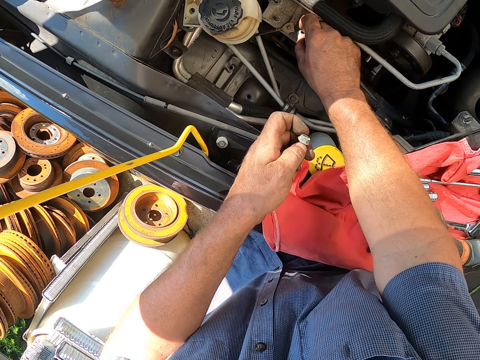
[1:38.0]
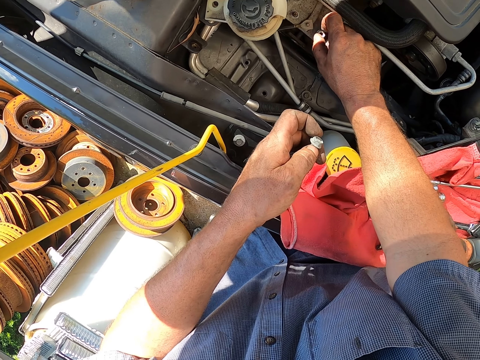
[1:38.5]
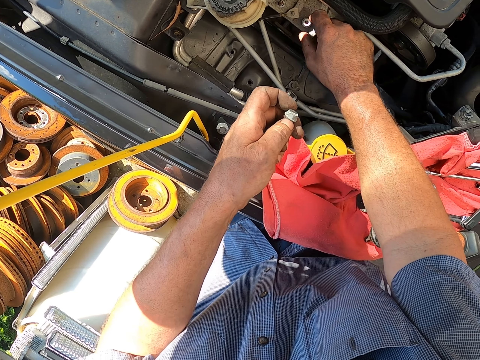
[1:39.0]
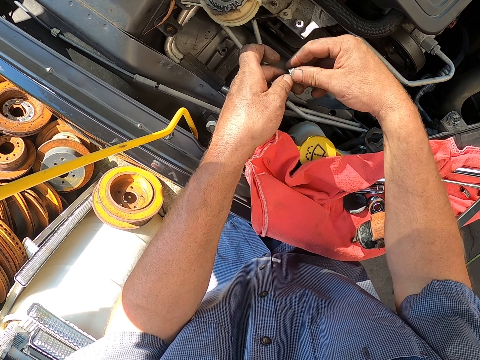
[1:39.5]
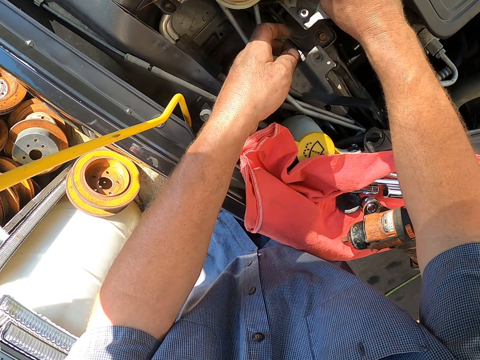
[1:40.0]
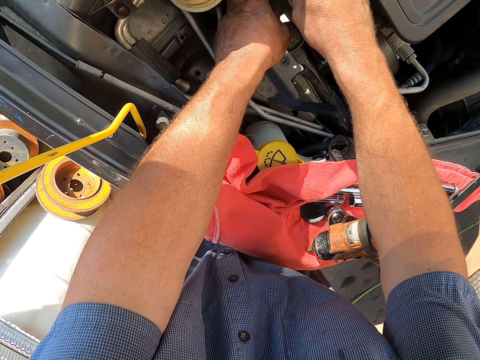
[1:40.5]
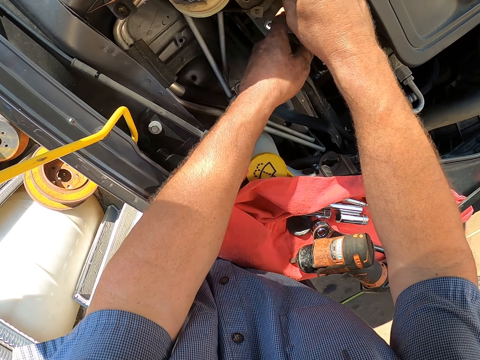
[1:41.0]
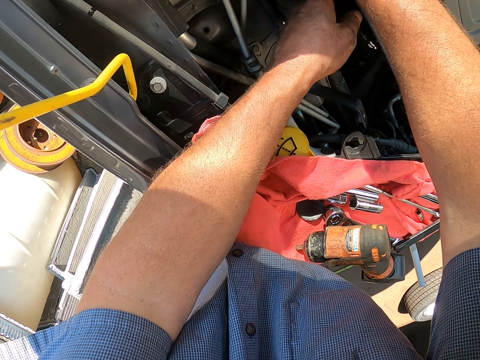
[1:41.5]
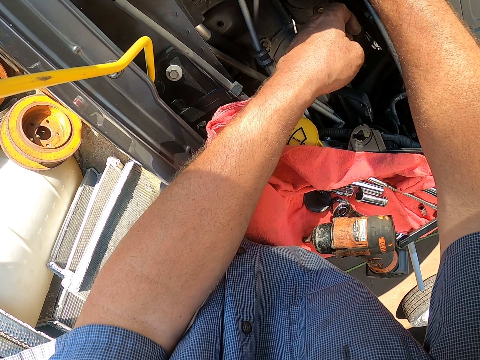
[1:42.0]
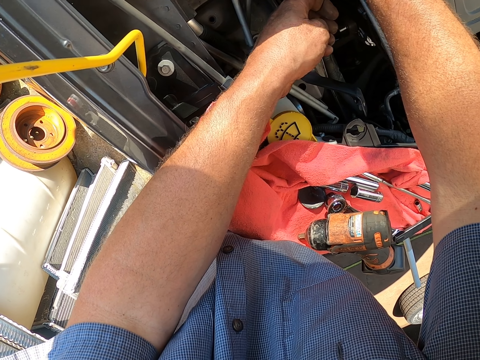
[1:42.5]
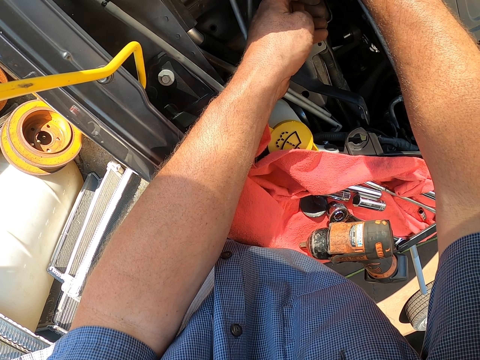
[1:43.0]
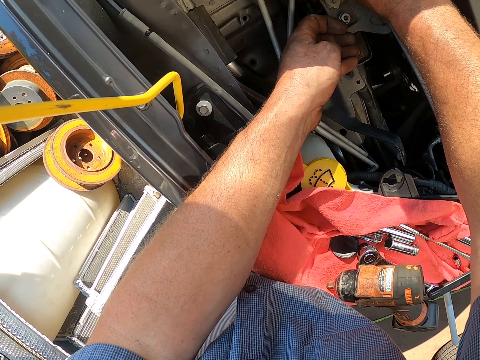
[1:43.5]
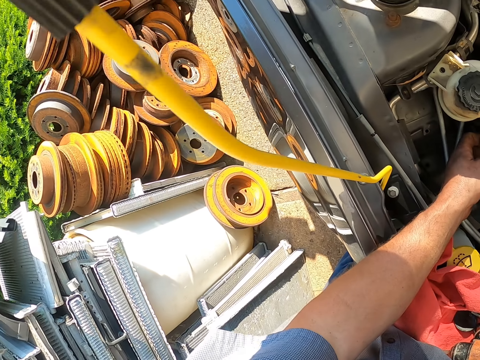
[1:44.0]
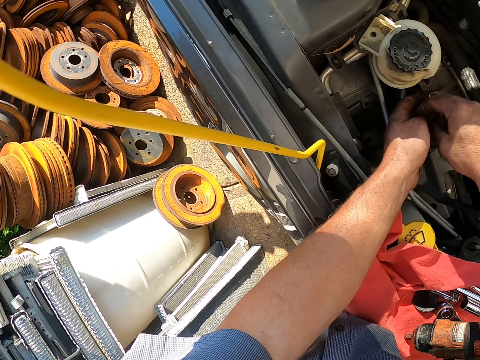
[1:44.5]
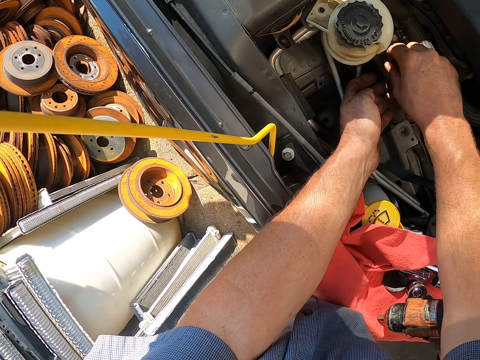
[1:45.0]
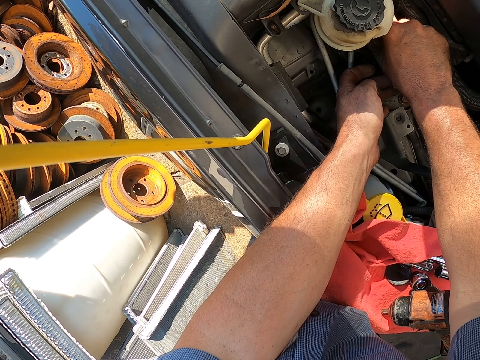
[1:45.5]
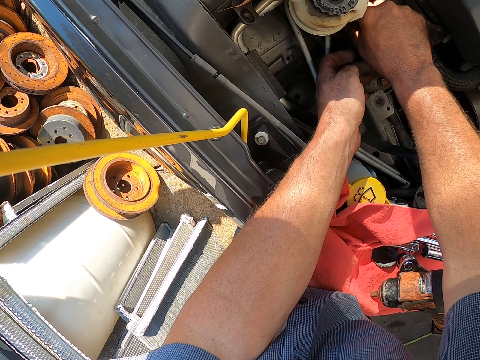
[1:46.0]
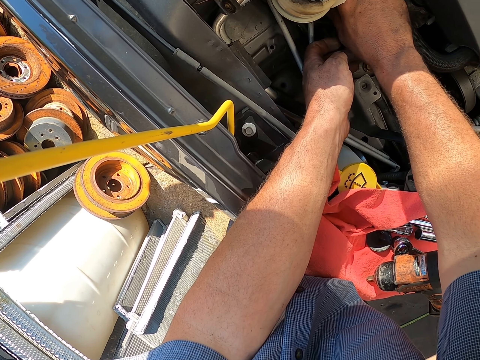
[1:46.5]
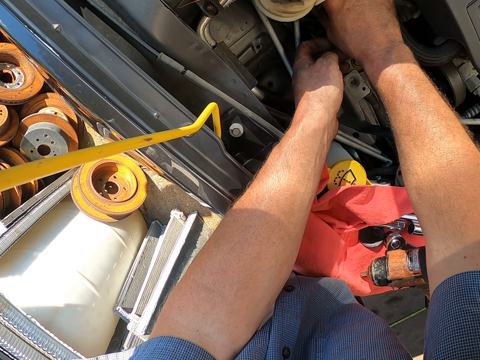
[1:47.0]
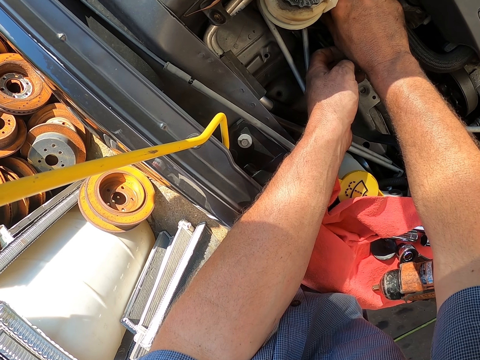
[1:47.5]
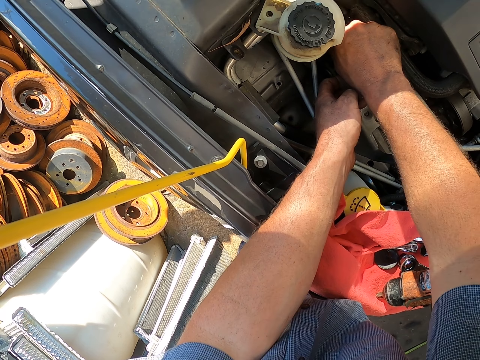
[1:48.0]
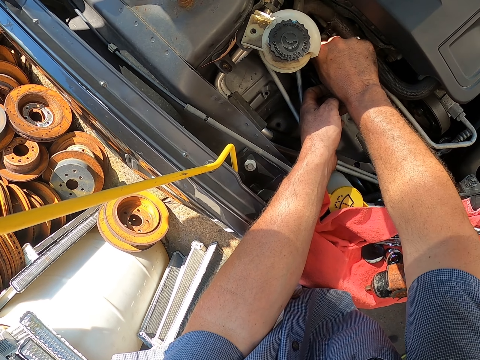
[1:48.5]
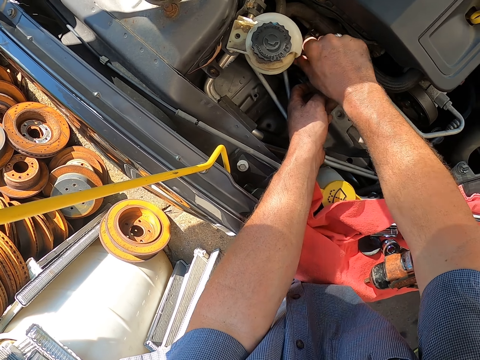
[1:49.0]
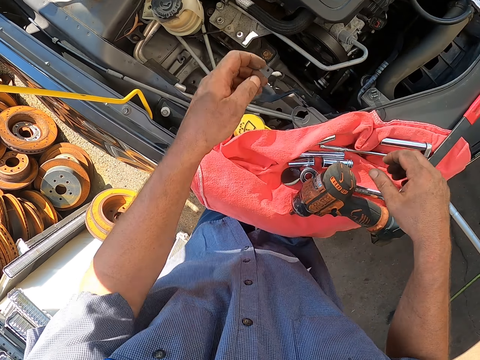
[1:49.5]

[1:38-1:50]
The camera wearer fixes screws by hand. They place the nuts on the bolt and tighten the nut. They place the nuts on the bolt and tighten the nut.

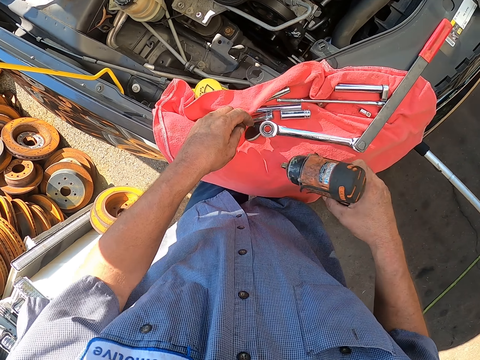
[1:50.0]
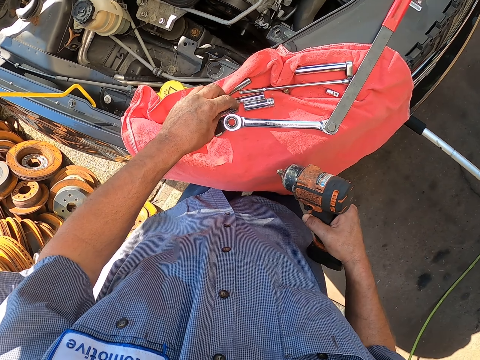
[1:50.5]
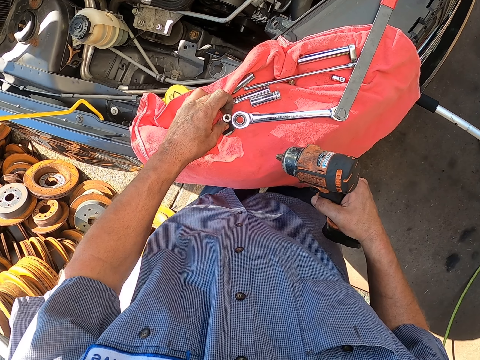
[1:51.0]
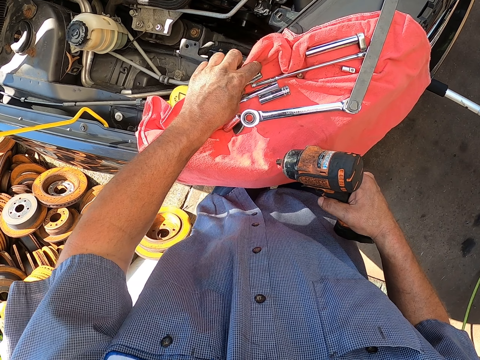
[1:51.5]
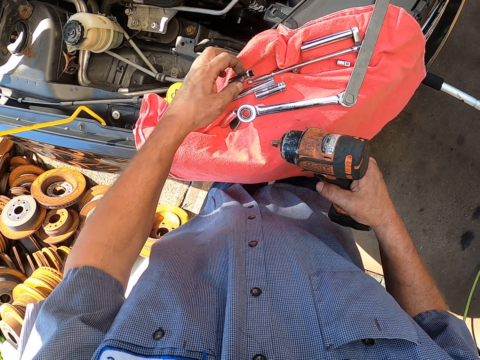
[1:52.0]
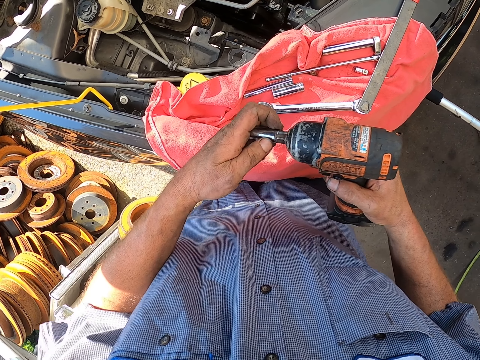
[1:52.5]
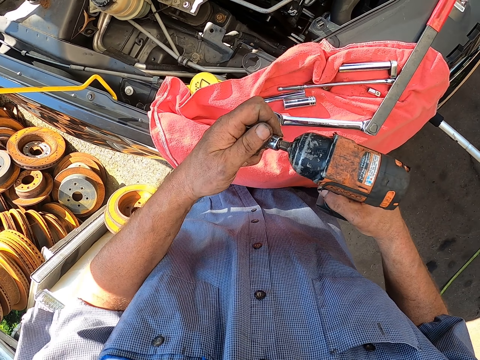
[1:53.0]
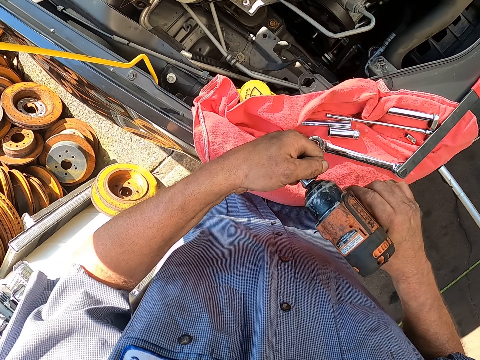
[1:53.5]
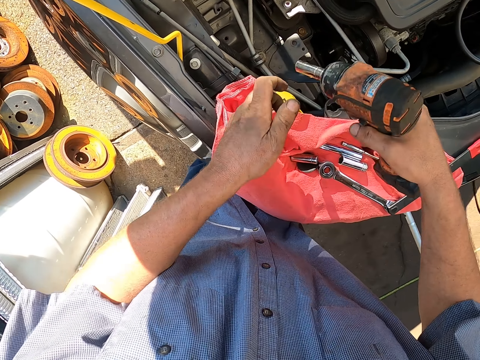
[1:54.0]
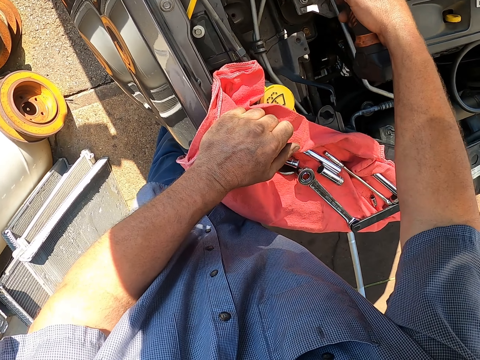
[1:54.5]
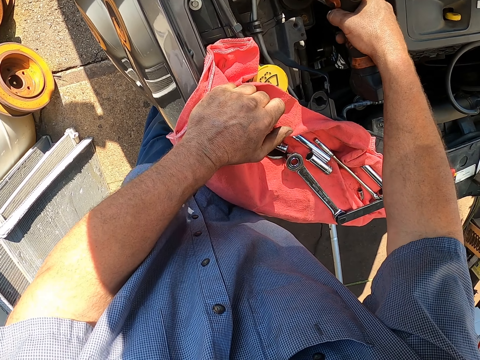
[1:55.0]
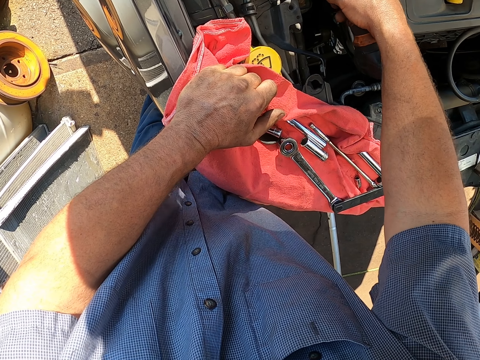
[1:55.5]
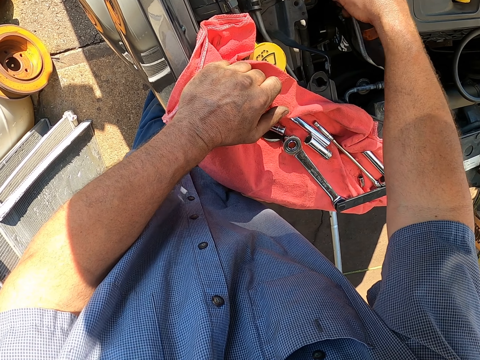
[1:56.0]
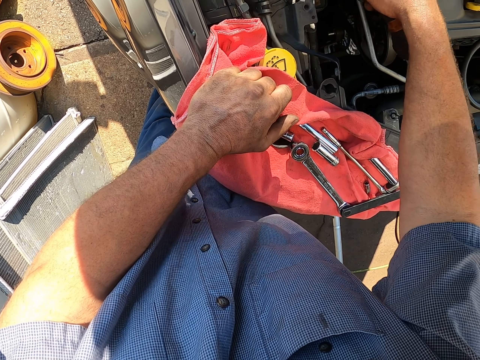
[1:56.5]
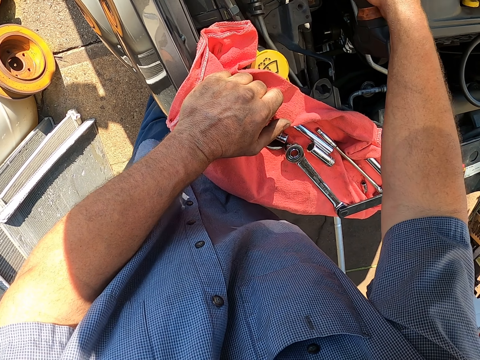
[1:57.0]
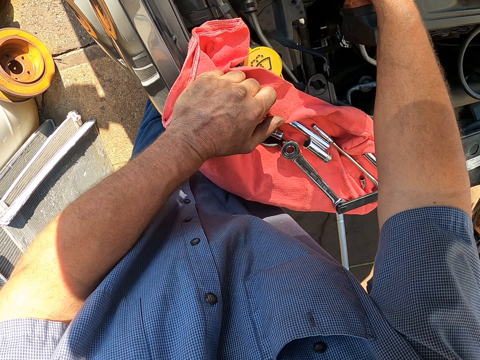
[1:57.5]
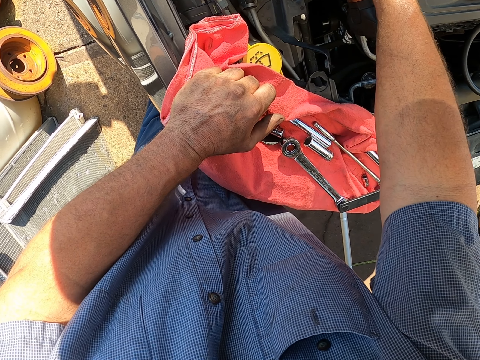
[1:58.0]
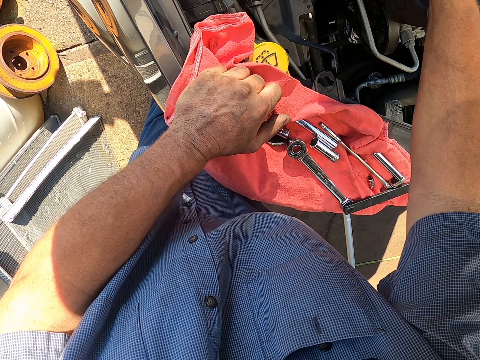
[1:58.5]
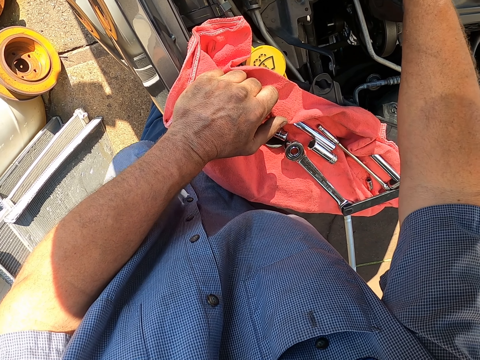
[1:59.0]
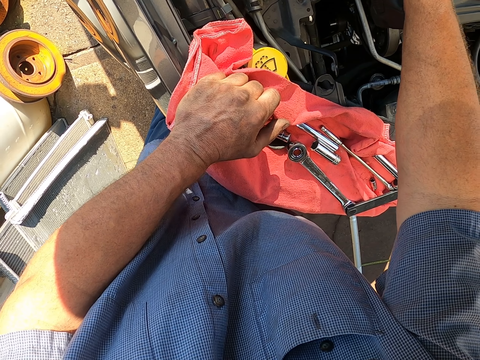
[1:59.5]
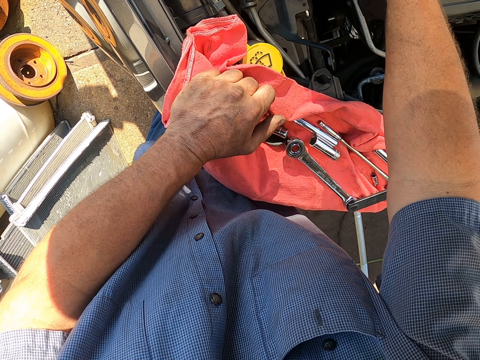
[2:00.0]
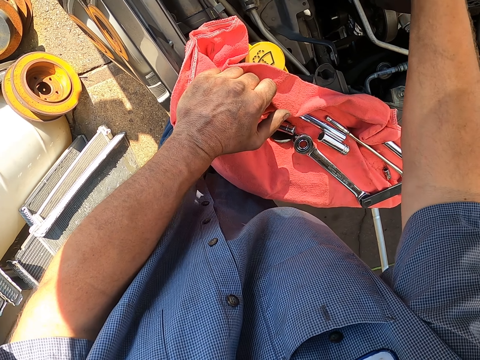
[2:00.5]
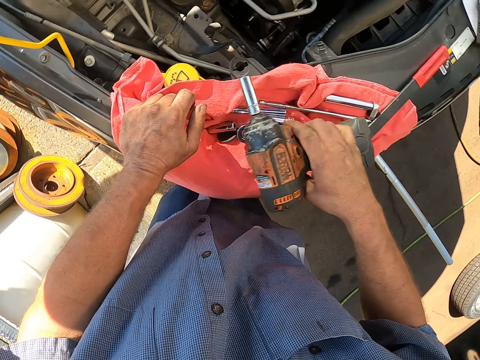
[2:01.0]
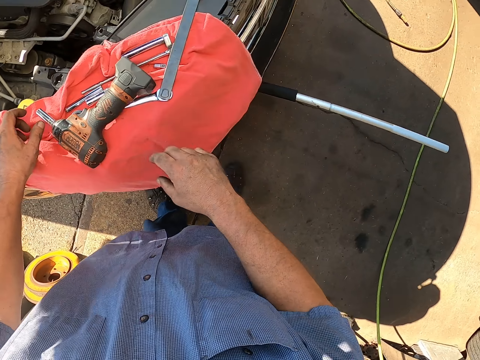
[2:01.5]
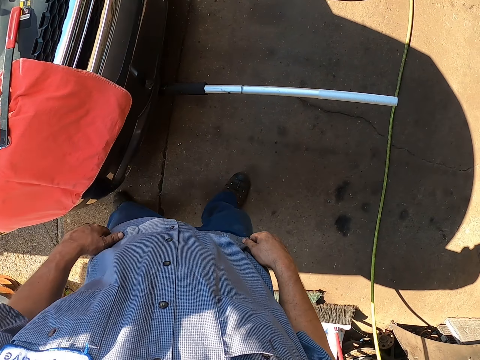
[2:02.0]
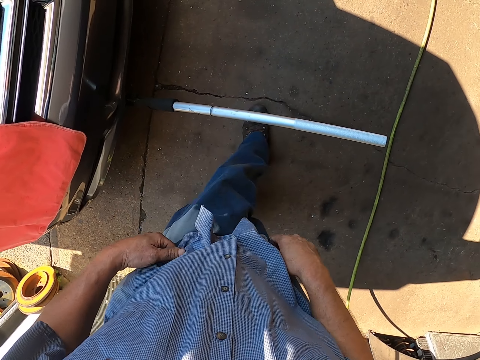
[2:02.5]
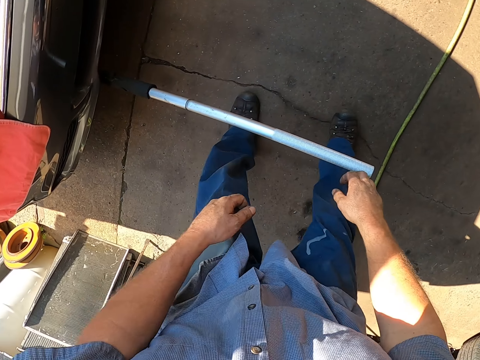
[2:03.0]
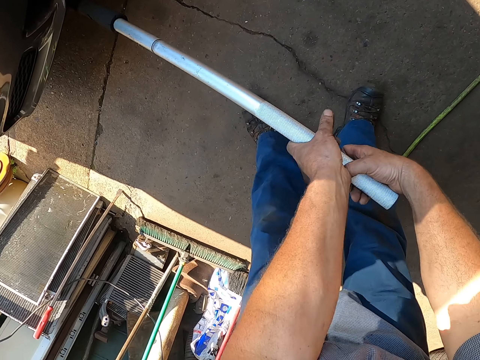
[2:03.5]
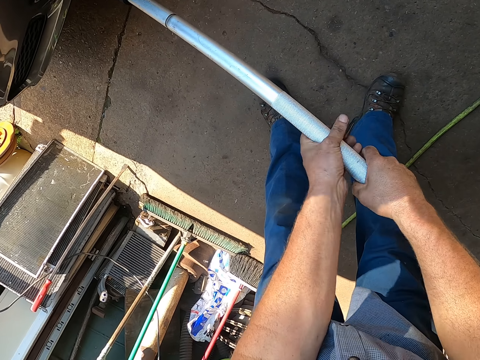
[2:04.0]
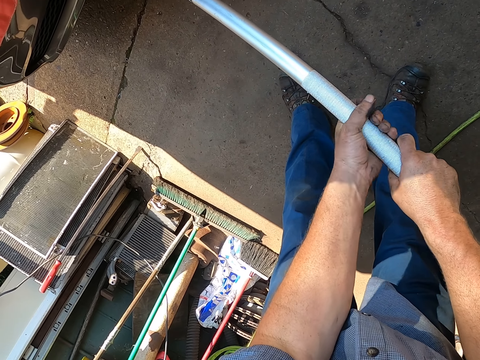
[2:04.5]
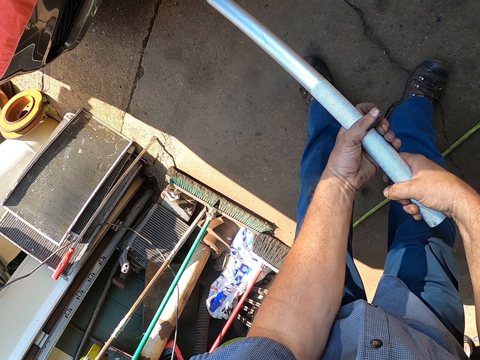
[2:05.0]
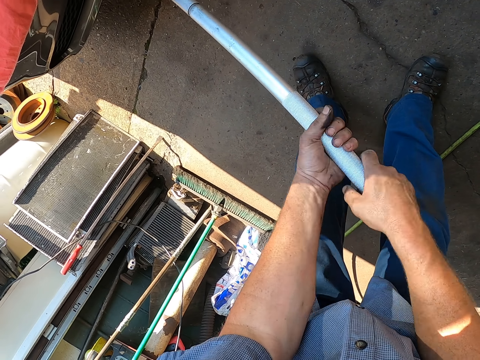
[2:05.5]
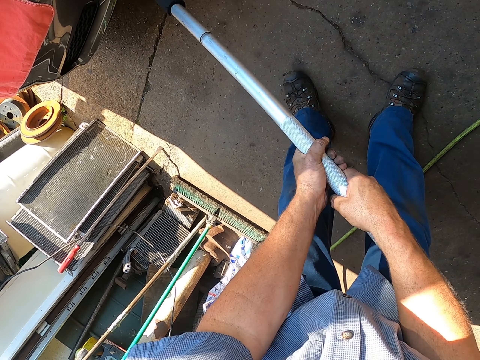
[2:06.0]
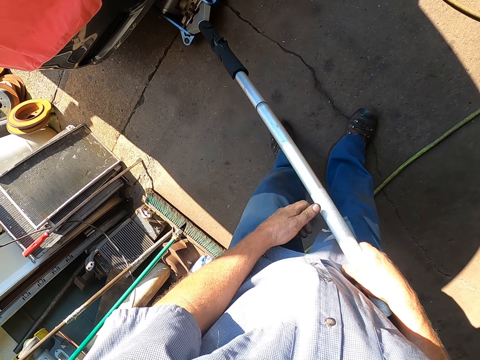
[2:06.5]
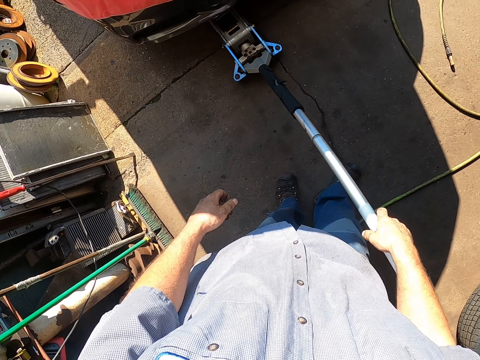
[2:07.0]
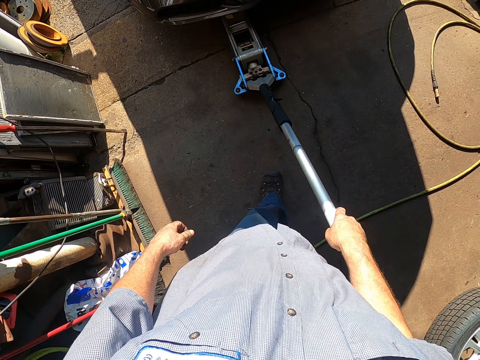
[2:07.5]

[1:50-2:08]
The camera wearer picks up the screw drill. They pick up a nut. They pick up a drill bit and fix the drill bit. They fix screws with the screw driver. They drill the nut. They put down the drill. They remove the car jack. They walk. They pull the car jack.
